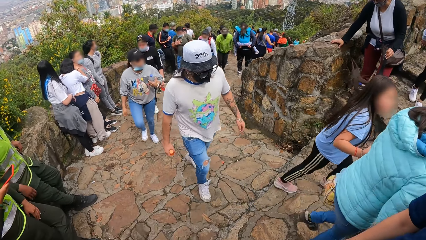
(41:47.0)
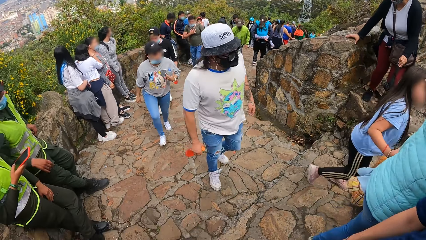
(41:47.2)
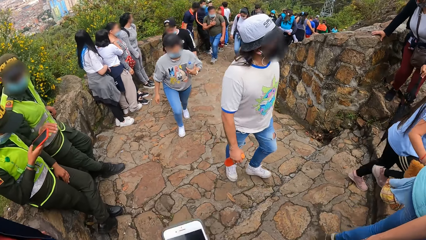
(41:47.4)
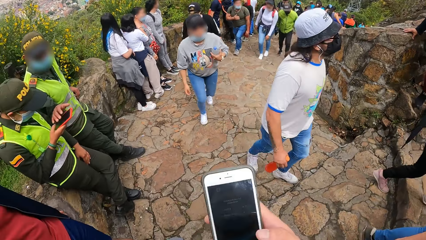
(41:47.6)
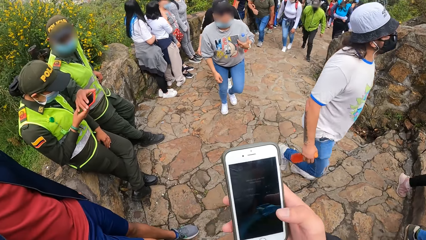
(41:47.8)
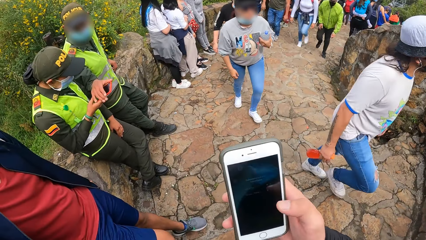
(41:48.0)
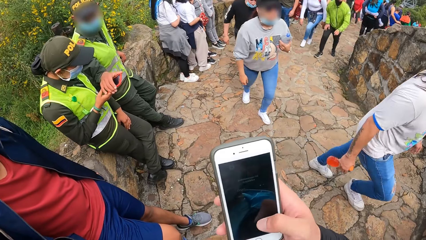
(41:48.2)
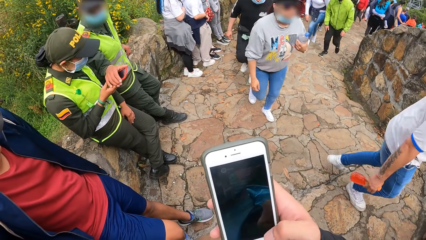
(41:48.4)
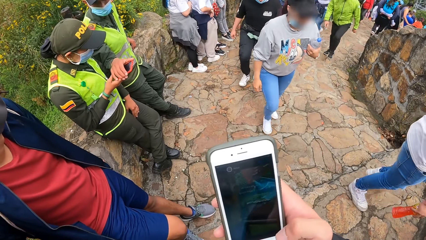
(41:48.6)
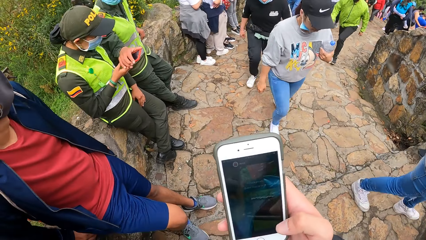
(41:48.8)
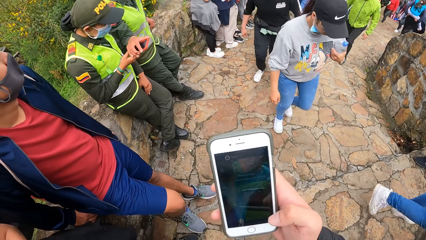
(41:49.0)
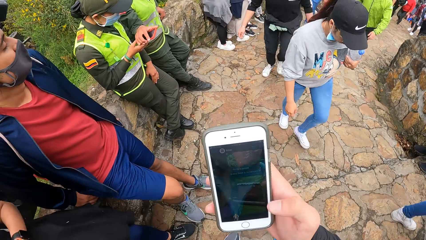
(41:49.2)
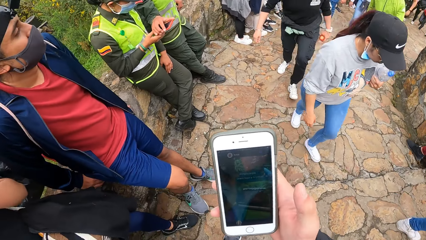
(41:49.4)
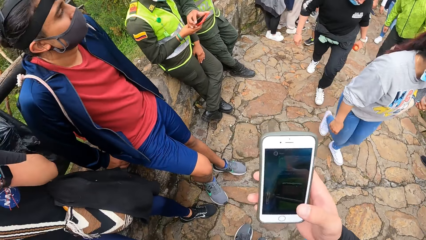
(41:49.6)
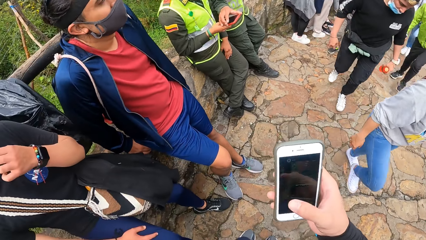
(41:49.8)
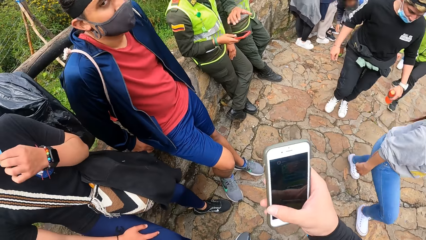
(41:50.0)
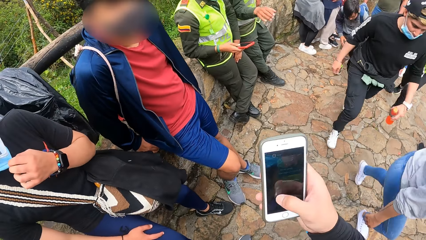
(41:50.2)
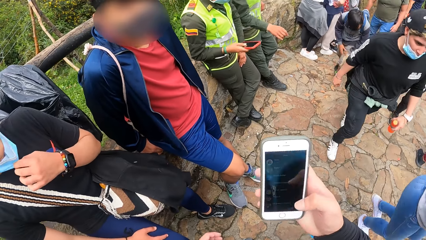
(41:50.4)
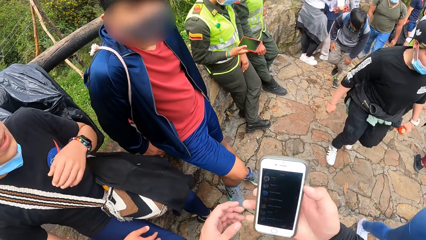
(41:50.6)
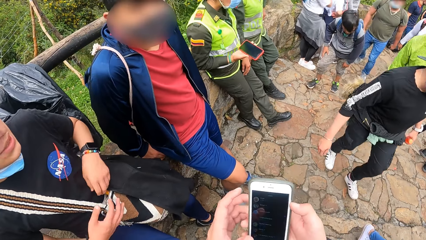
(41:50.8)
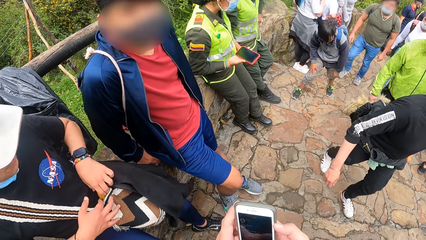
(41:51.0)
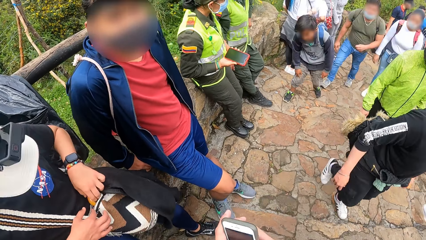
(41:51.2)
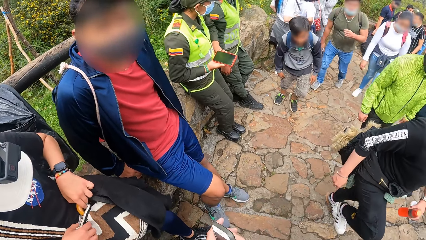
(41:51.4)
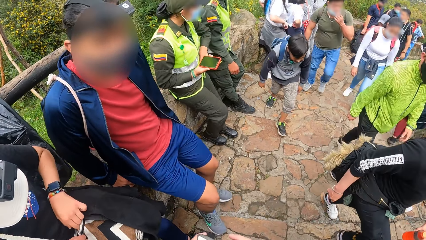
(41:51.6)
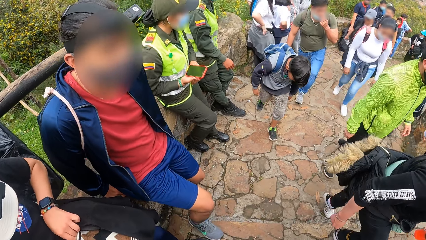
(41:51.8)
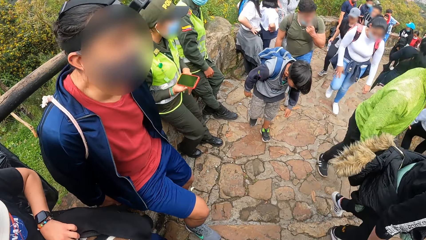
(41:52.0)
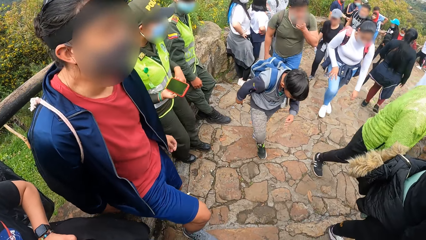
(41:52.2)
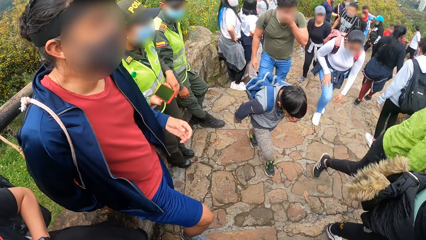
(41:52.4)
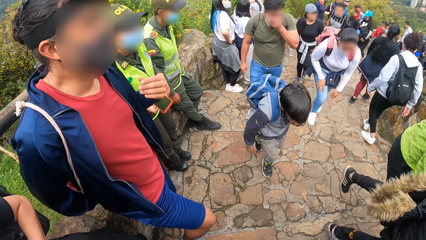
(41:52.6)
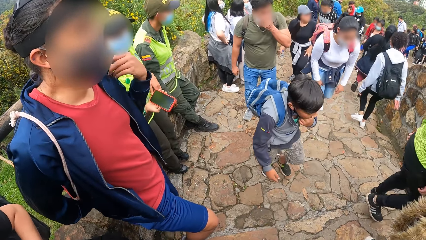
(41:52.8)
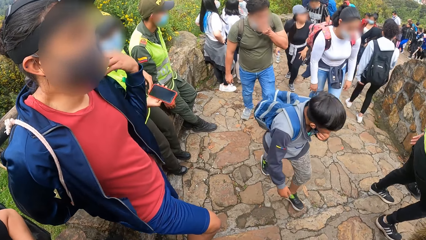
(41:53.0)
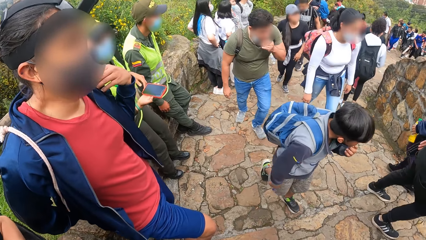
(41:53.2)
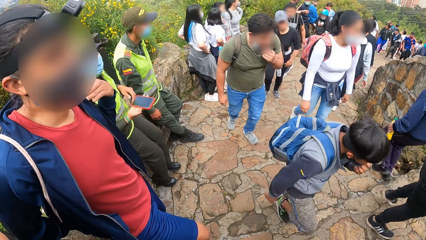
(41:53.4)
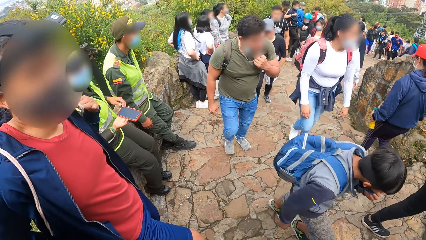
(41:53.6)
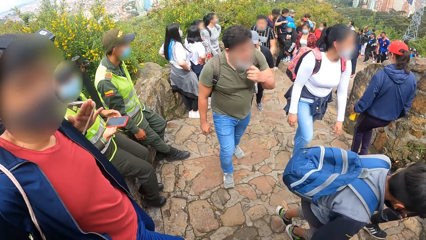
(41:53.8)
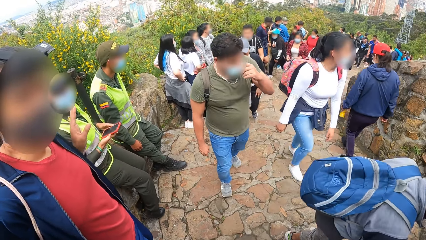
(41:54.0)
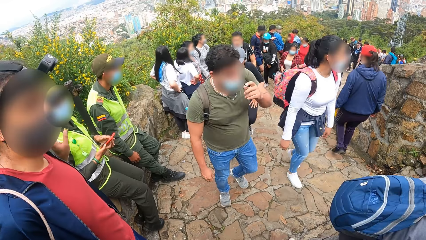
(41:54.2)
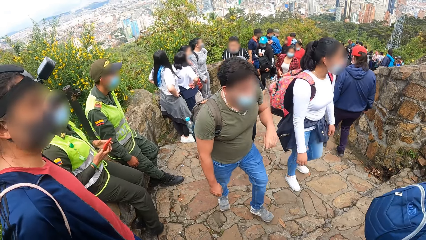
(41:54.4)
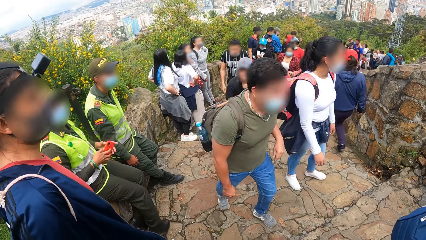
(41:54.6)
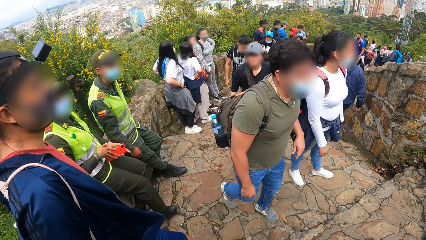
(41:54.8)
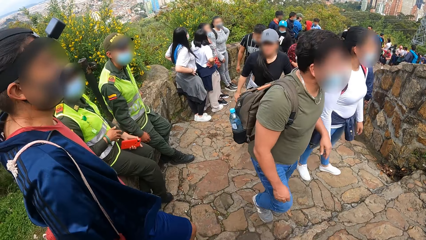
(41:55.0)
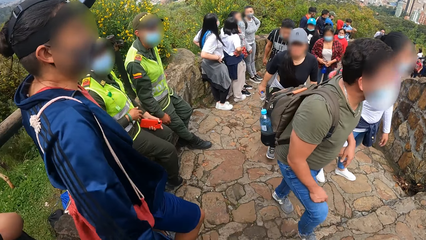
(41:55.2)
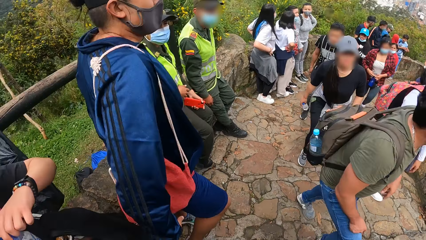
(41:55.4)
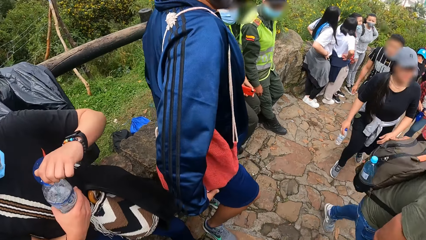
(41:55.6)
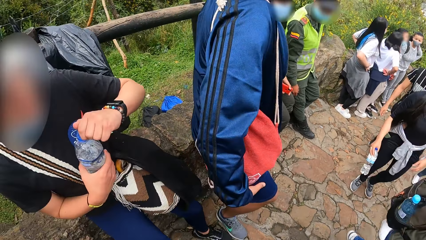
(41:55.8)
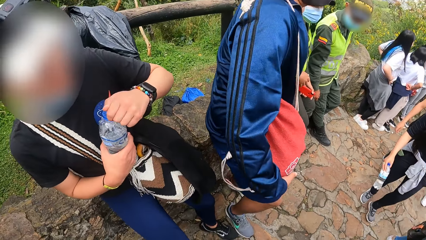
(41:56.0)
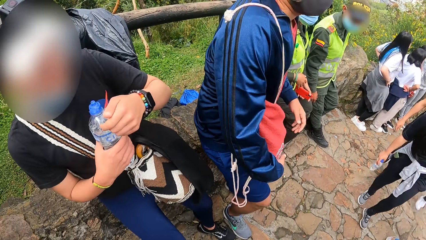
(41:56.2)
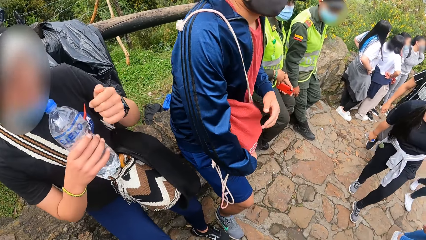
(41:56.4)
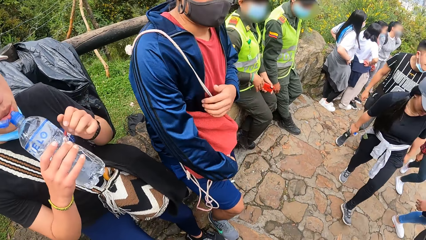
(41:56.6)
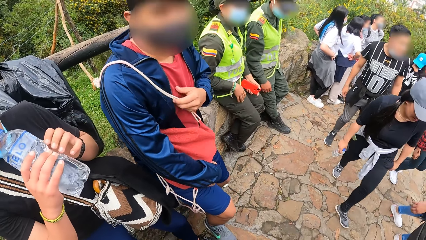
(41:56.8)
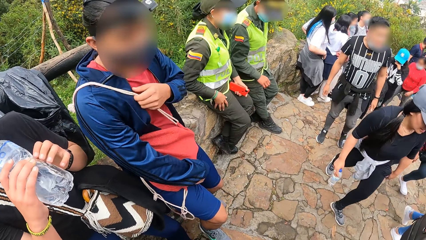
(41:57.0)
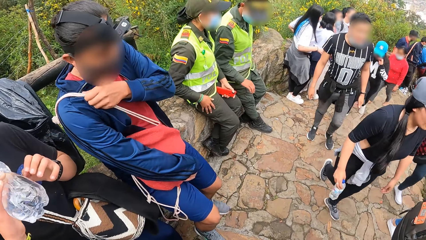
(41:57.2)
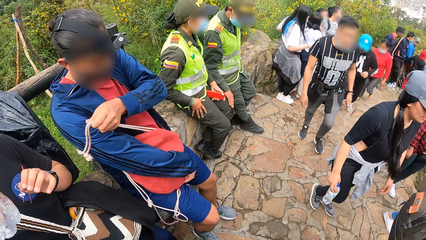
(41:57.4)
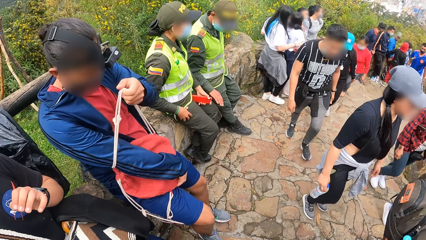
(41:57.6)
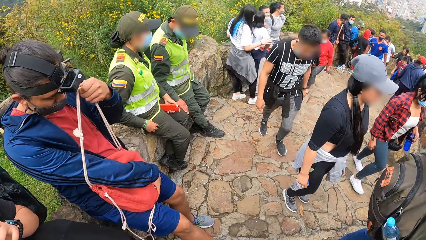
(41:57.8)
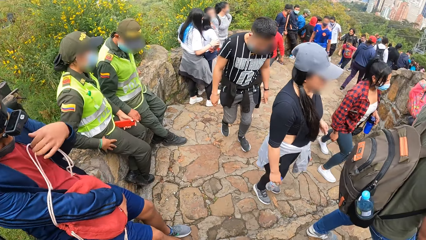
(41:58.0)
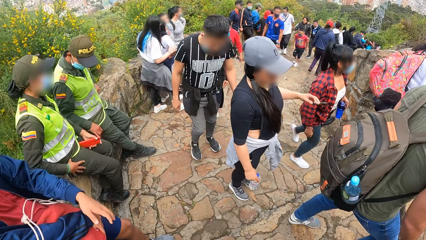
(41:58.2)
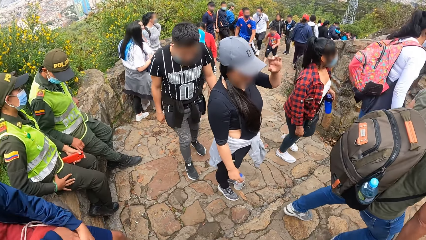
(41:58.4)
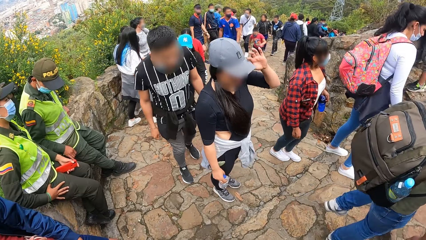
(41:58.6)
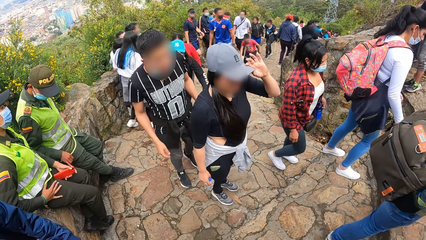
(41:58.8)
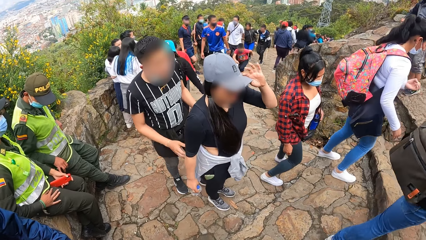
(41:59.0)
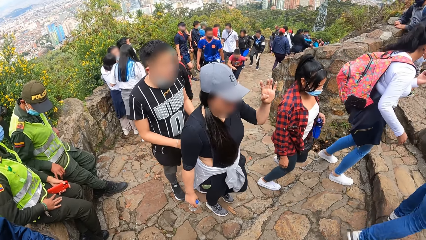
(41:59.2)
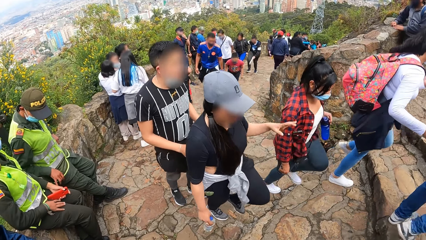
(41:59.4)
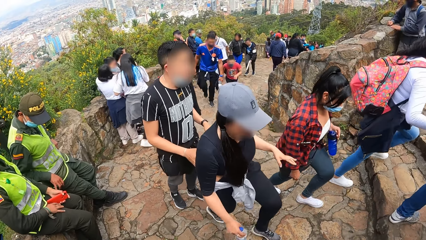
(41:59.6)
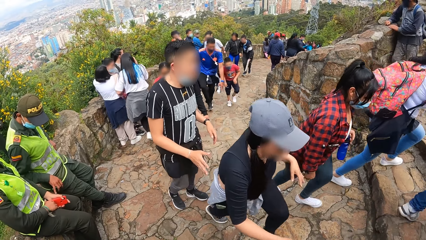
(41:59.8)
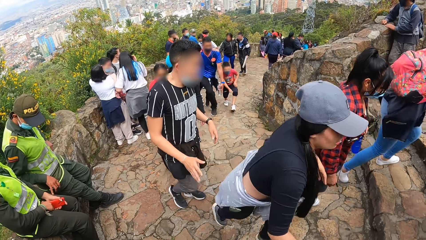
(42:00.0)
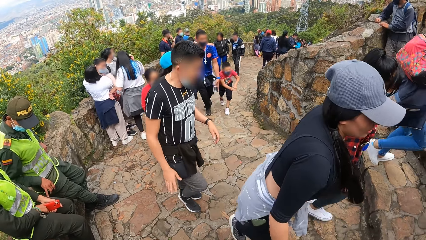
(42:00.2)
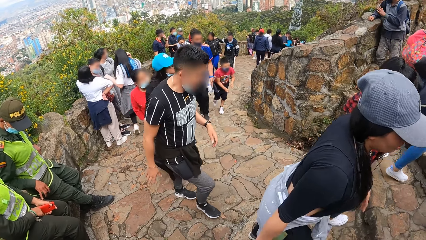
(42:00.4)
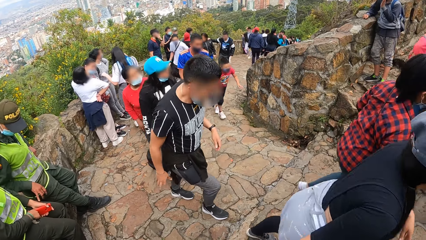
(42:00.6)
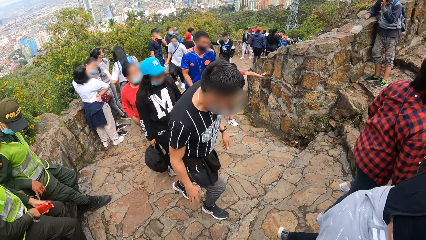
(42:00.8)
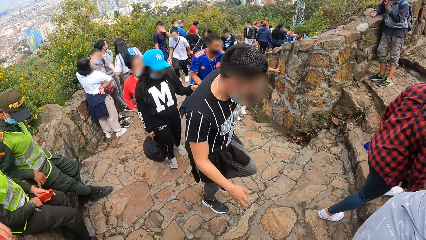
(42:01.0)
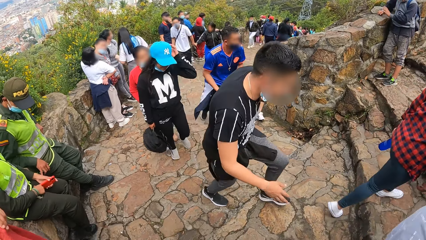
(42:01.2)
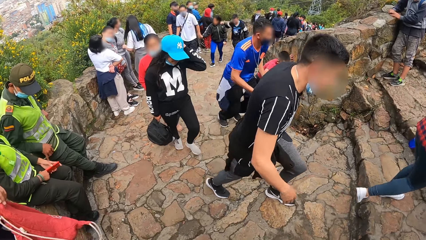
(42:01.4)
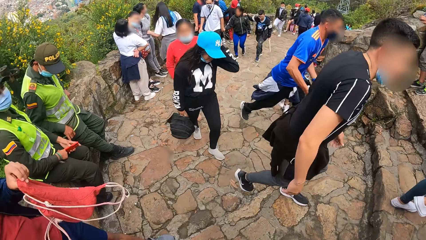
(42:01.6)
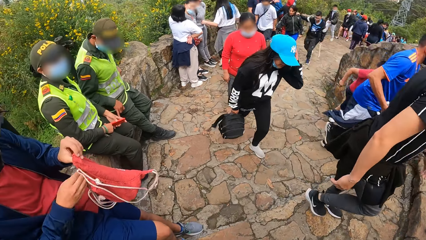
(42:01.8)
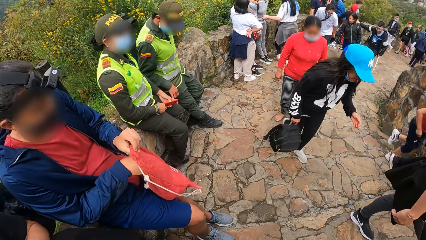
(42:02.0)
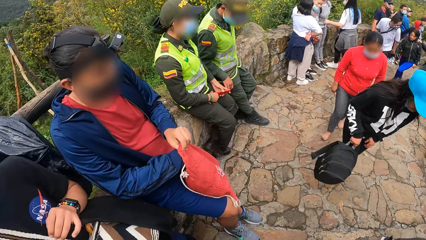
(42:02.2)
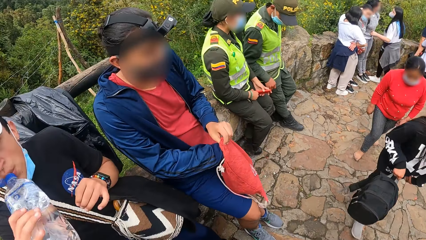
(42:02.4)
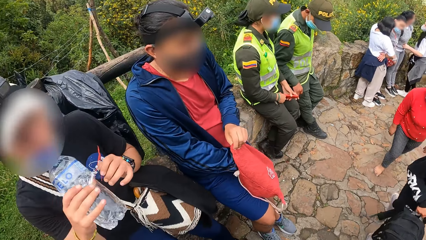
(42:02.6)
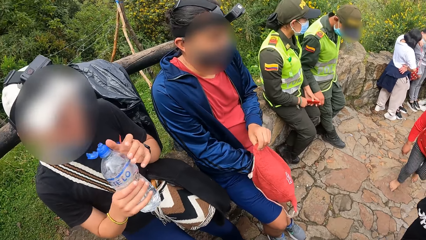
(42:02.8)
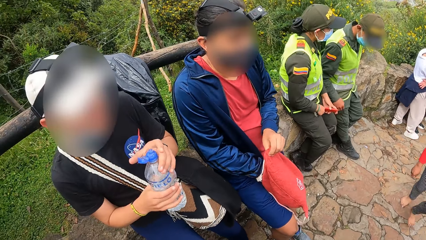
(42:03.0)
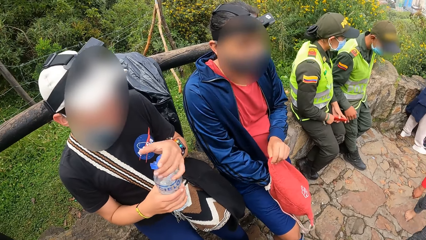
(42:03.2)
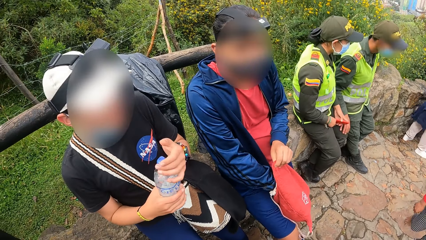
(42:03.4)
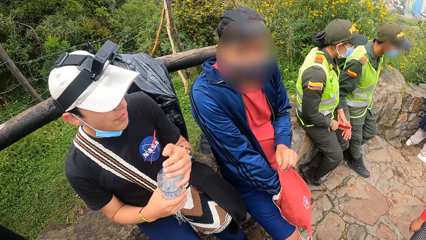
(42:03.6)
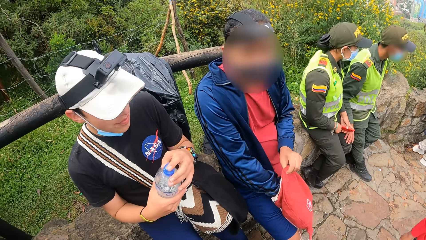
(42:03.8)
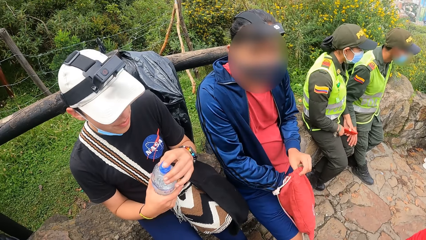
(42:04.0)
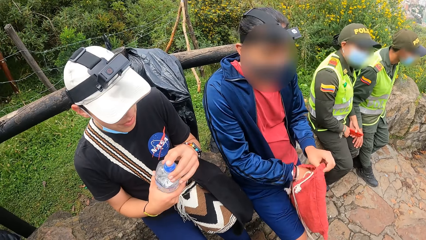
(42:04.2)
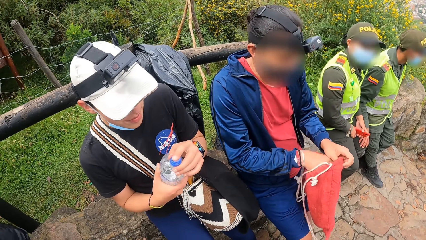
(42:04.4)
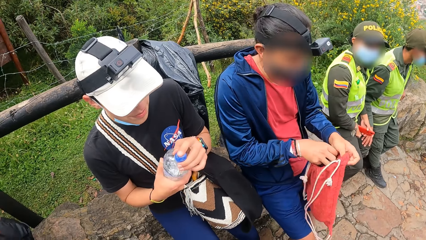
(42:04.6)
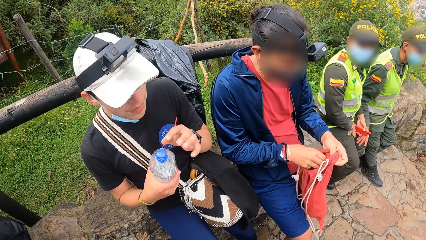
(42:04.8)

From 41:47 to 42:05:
The camera wearer operates the phone in his right hand. A policeman holds the phone in the right hand of a policewoman with his right hand. The policewoman pulls away the phone in her right hand from the policeman. A man pulls the nose mask on his face with his left hand. The man opens the sling bag with his left hand. Another man removes a knapsack on his back with his hands. The policewoman passes the phone in her right hand to her left hand. The first man opens a bottle of water with his left hand. The first man drinks from the bottle of water in his right hand. The other man removes the rope of the knapsack from his shoulder with his left hand. The policeman taps the leg of the policewoman with his right hand. The other man puts his right hand into the knapsack in his left hand. The first man lowers the bottle of water in his right hand. The policeman holds the leg of the policewoman with his right hand. The first man closes the bottle of water with his left hand.
